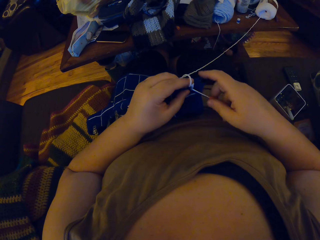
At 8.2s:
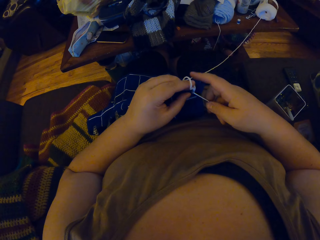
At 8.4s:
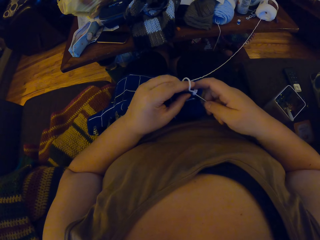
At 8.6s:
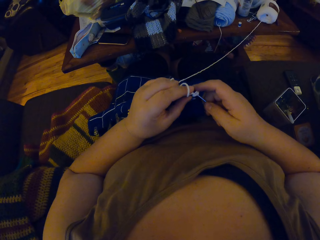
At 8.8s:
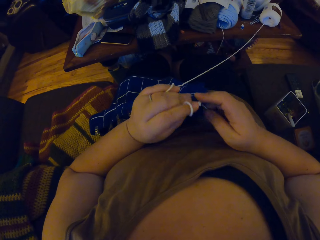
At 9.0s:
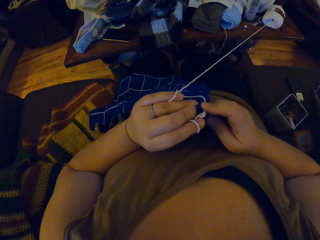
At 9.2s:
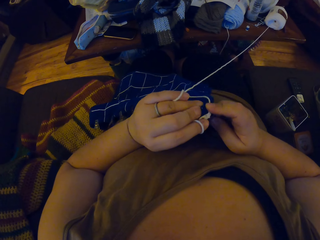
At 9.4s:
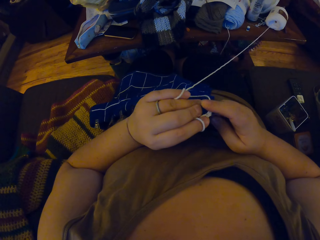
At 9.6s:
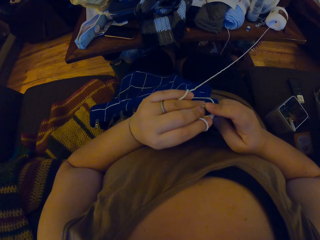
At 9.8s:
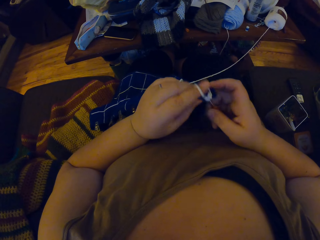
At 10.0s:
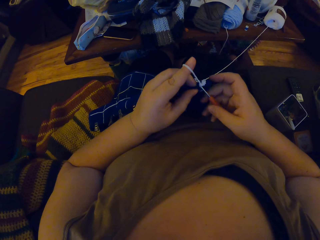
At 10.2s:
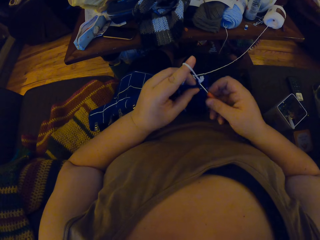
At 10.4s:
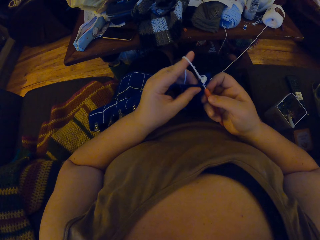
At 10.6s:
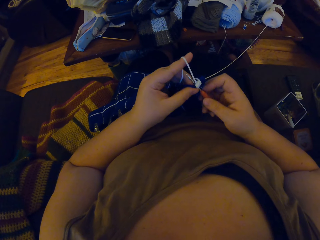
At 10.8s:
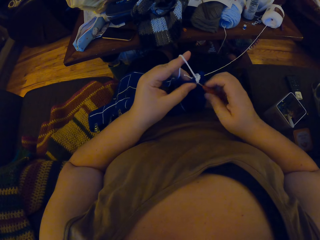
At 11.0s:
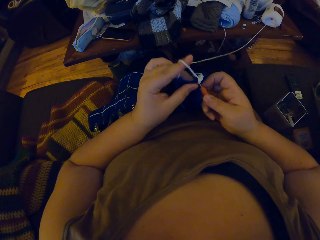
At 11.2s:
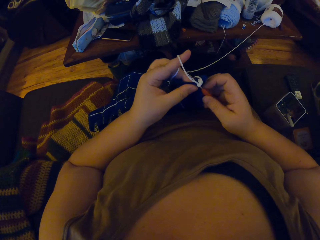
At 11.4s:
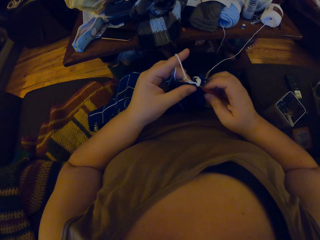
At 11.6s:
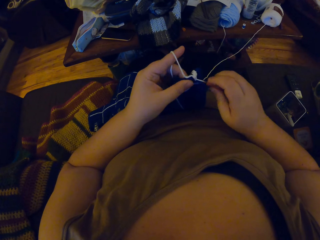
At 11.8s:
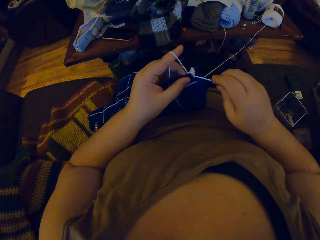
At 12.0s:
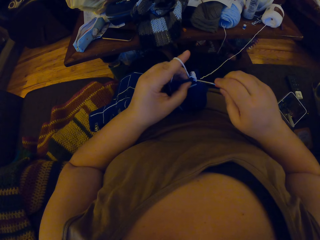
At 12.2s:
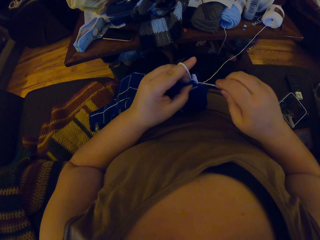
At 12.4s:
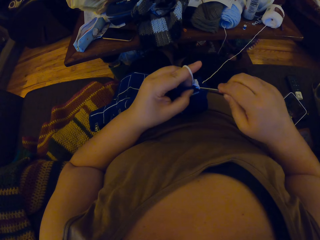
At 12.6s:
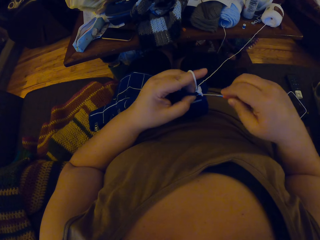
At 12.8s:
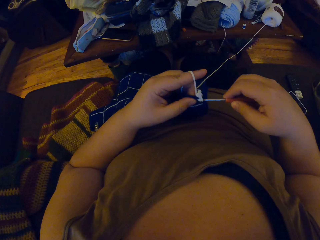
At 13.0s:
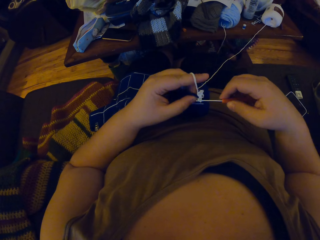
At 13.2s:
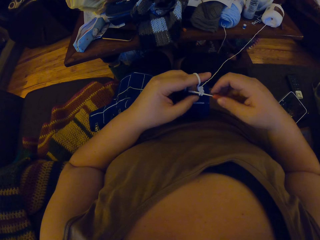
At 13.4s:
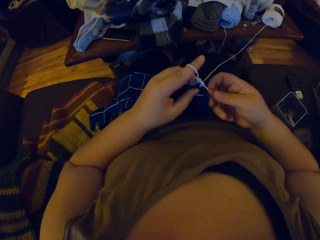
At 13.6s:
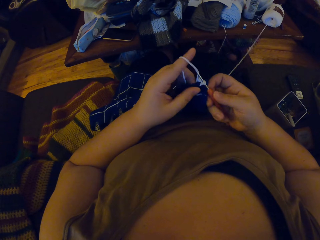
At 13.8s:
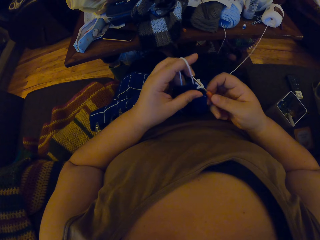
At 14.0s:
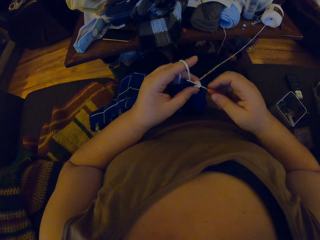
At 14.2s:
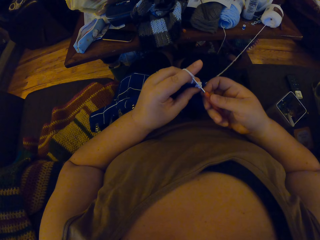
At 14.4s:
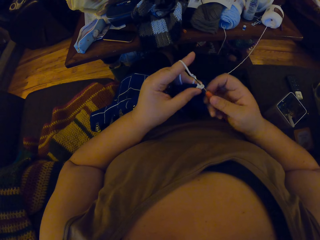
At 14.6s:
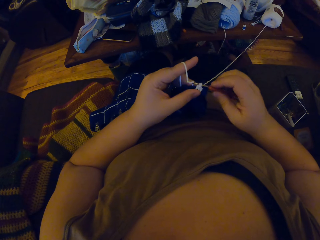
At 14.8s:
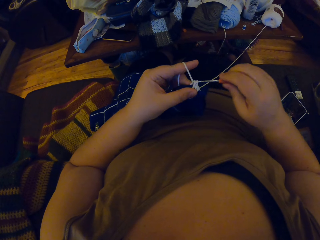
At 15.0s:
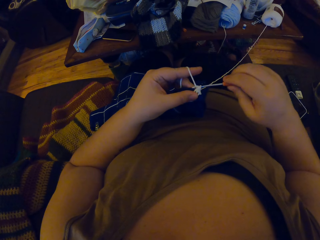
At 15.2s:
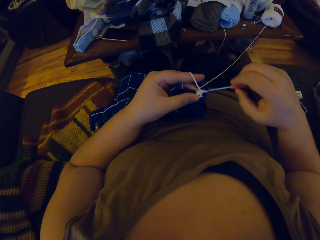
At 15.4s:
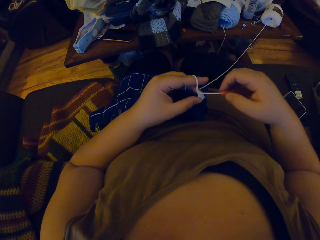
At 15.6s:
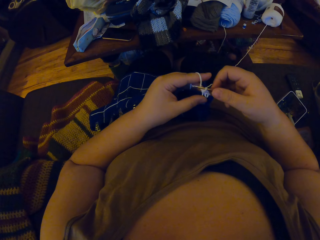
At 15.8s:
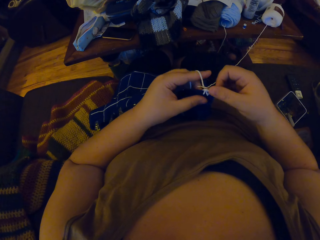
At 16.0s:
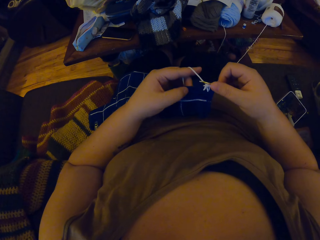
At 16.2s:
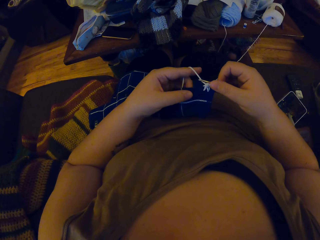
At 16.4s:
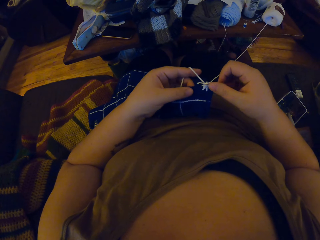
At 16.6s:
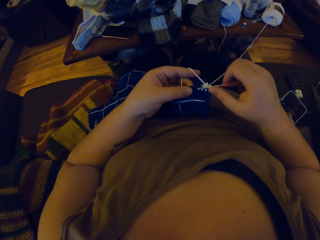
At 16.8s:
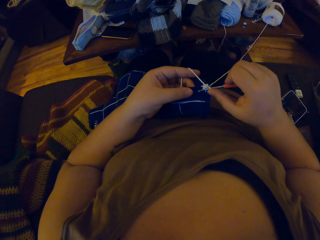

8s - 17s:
The camera wearer turns the cloth. They crochet.

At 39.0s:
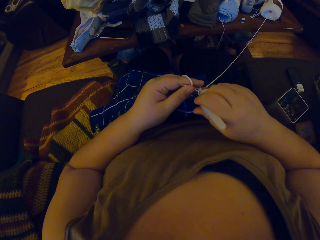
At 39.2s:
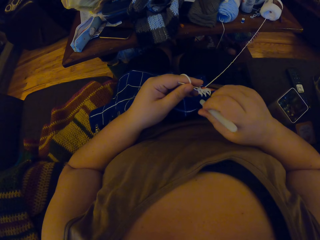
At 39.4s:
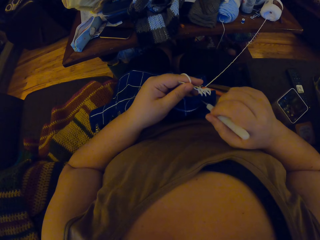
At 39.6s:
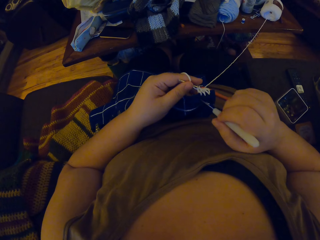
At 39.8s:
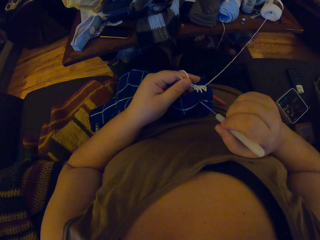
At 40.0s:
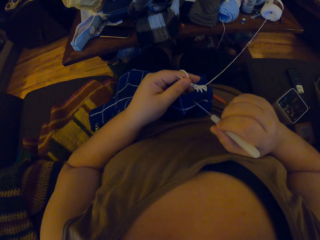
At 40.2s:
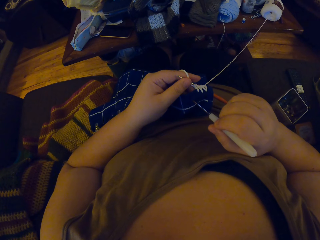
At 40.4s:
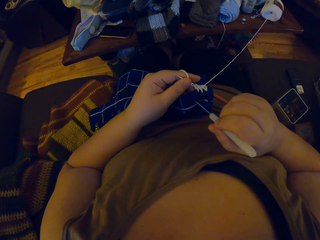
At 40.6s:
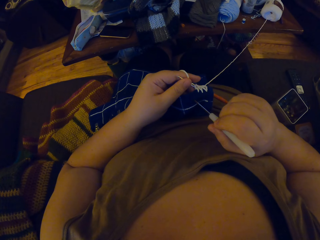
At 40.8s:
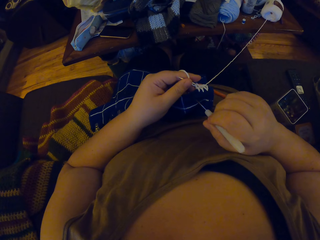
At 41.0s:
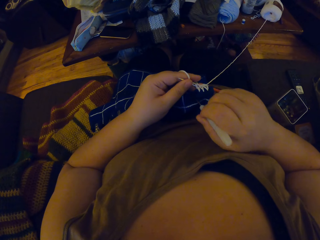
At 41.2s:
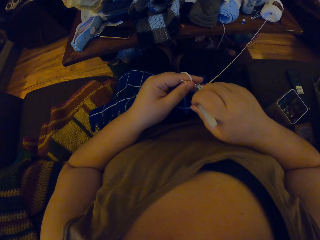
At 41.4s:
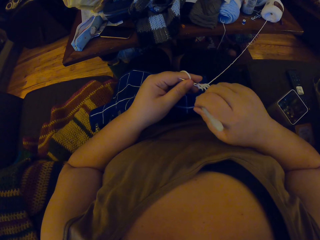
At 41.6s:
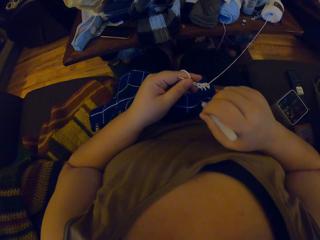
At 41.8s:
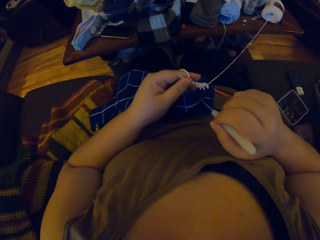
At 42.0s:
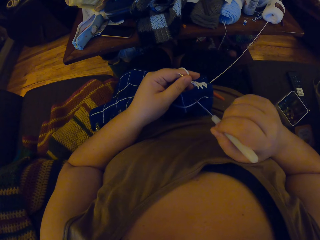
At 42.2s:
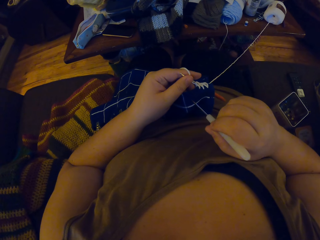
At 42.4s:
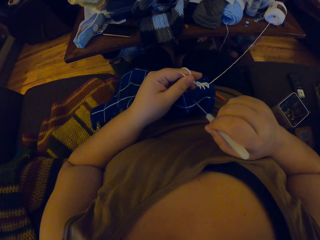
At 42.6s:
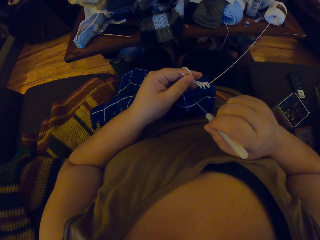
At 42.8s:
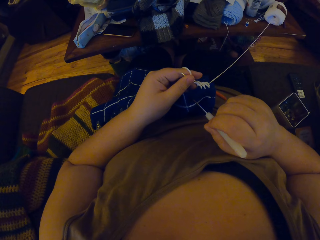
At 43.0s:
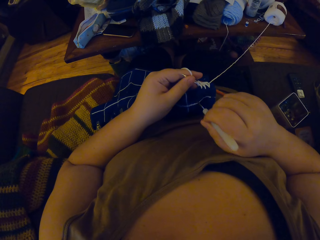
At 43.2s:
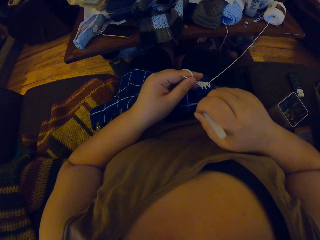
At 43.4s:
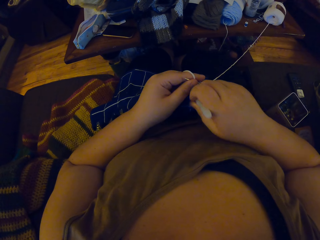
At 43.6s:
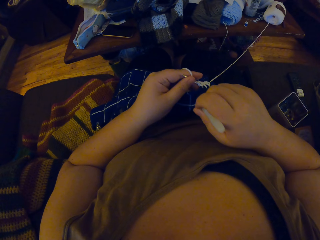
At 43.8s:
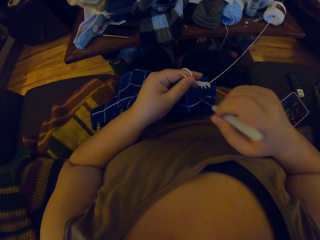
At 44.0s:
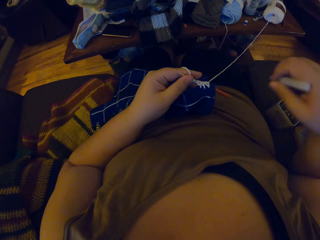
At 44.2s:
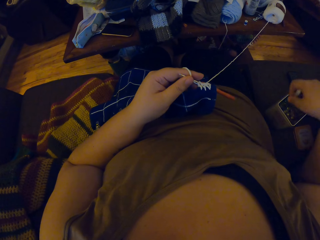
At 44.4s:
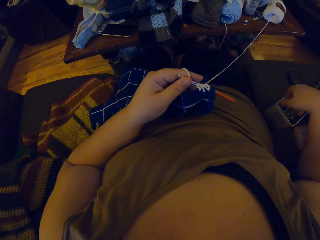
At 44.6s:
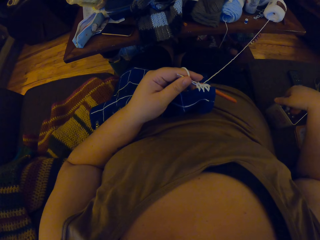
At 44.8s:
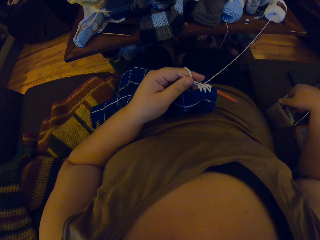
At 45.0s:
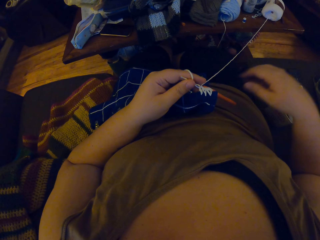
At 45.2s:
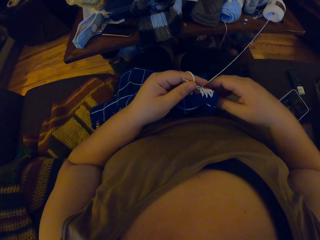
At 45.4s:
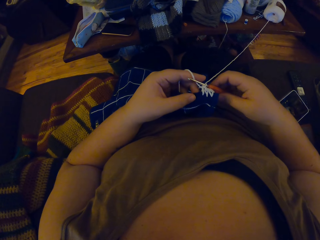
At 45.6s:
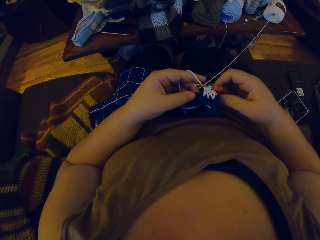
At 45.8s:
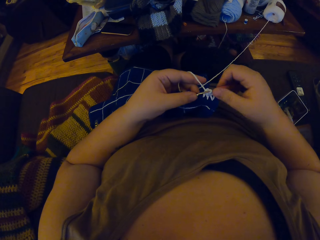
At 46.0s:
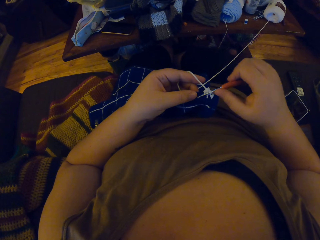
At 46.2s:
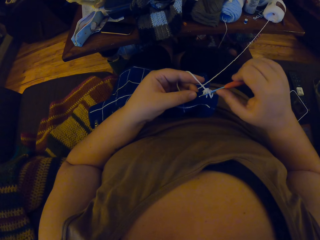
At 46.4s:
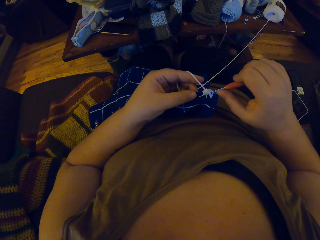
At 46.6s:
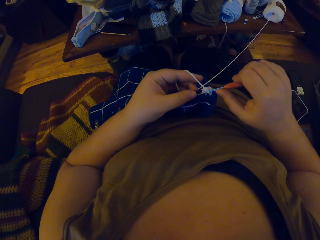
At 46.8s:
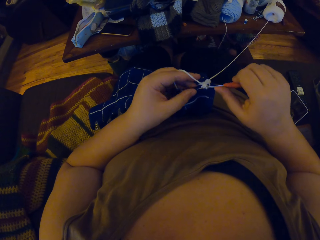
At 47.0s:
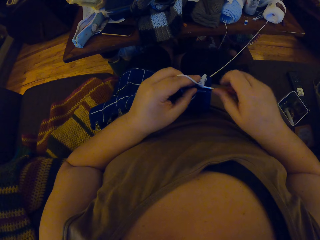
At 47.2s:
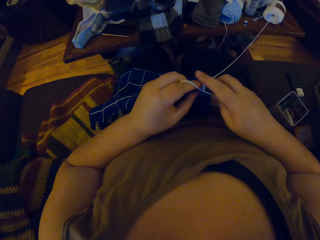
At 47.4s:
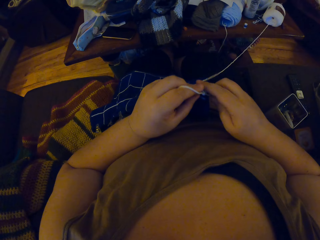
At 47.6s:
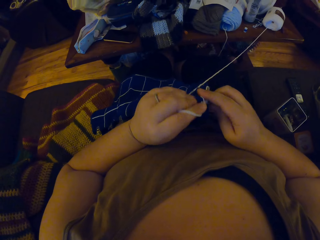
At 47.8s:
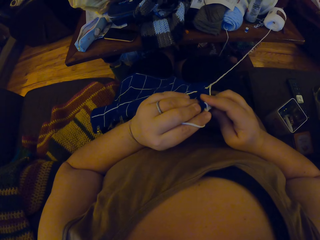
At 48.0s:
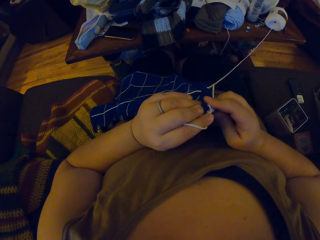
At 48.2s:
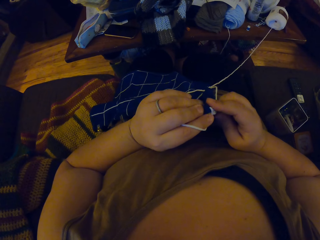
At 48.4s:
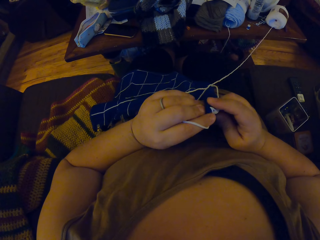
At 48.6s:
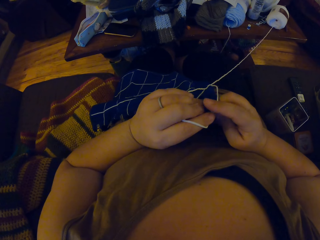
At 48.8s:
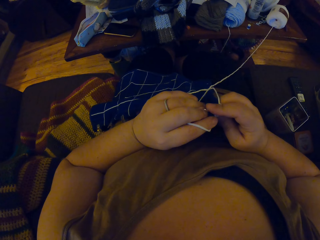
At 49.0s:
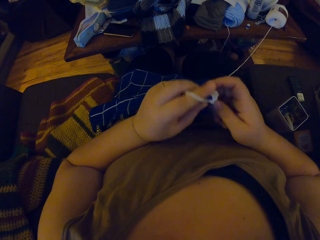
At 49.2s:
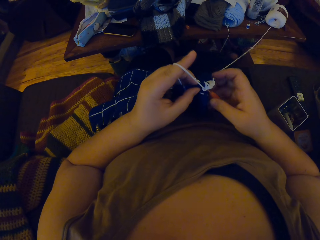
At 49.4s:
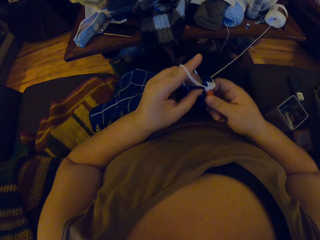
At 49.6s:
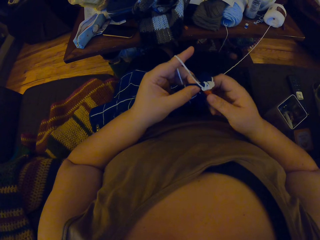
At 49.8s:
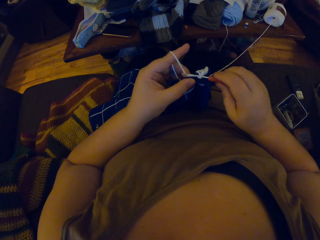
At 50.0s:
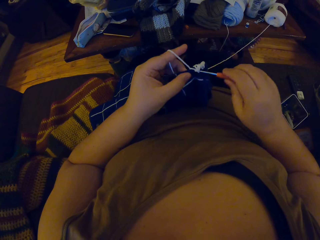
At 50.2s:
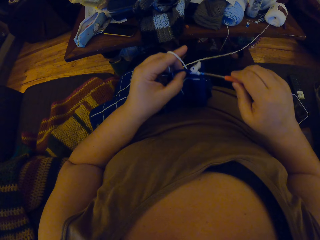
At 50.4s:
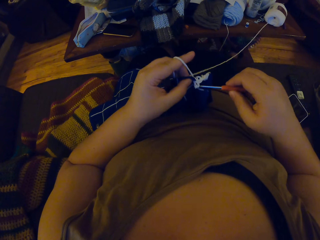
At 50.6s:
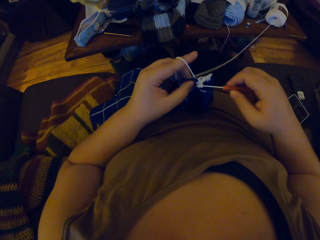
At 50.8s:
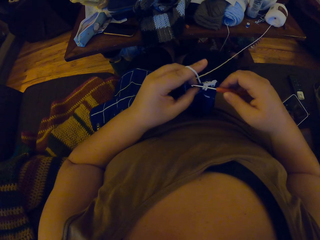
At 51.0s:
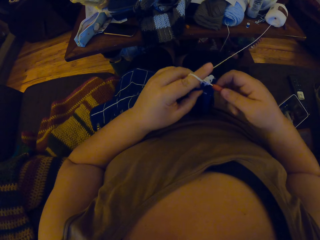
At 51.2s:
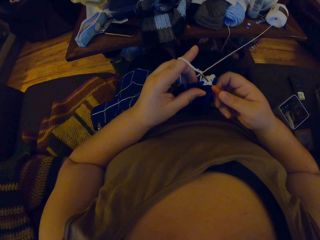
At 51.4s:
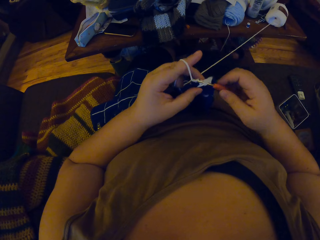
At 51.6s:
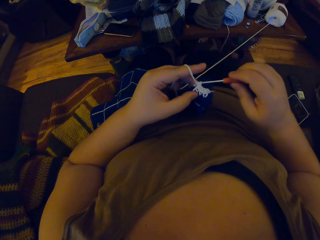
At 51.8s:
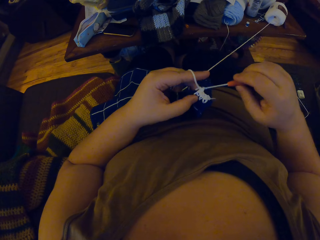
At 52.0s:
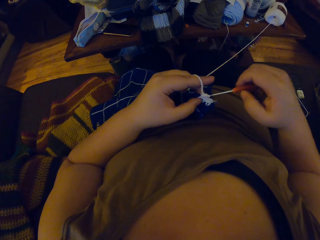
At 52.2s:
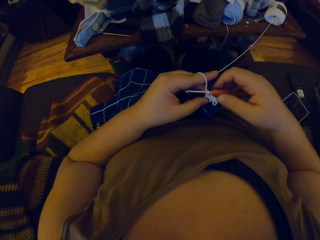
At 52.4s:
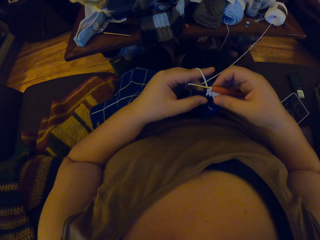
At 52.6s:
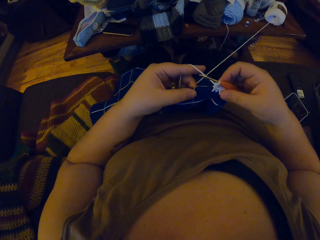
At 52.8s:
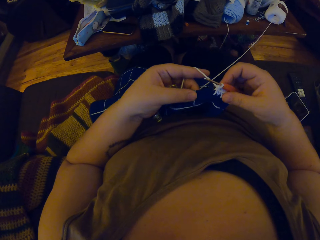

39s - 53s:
The camera wearer pushes the needle into the crocheted cloth. She drops the crochet pin or needle in a box with her right hand. She crochets yarn with the crochet hook.
